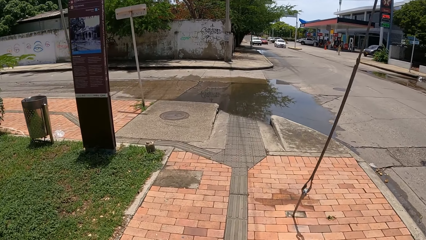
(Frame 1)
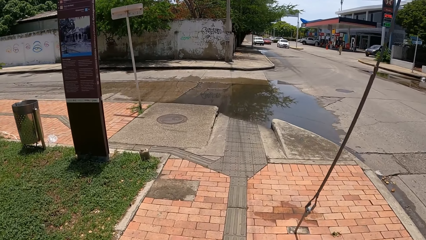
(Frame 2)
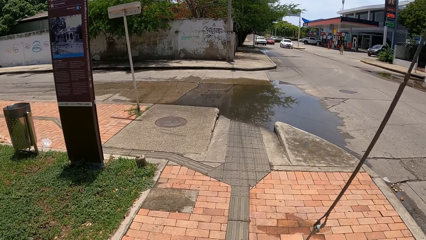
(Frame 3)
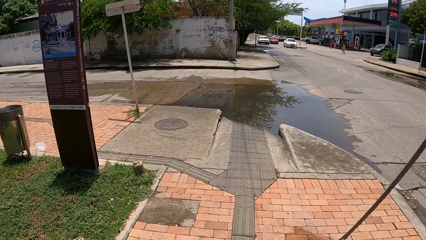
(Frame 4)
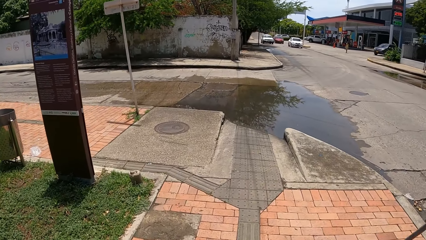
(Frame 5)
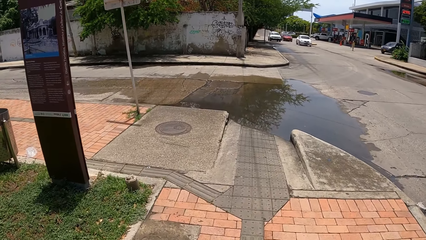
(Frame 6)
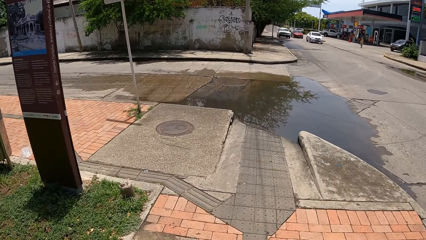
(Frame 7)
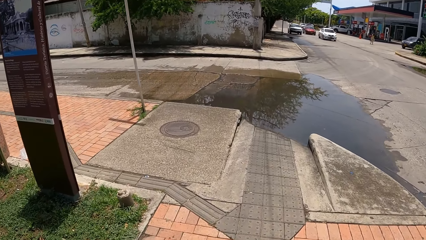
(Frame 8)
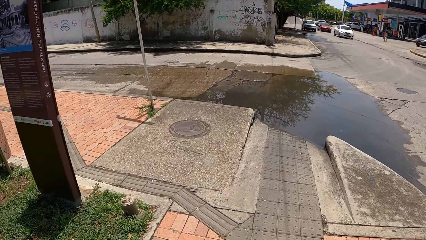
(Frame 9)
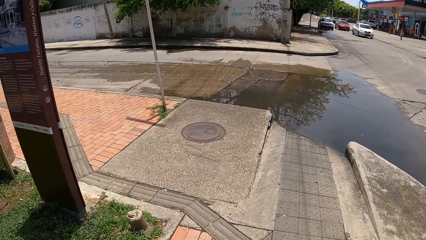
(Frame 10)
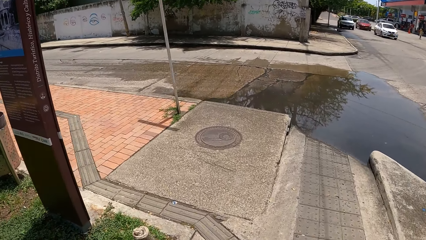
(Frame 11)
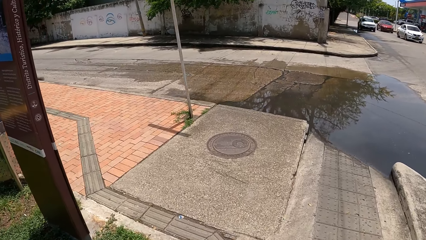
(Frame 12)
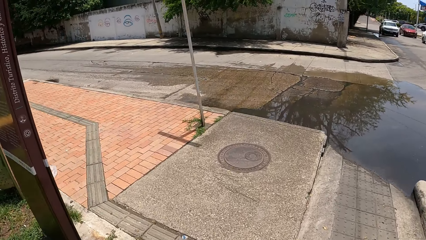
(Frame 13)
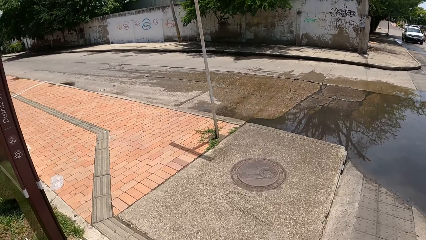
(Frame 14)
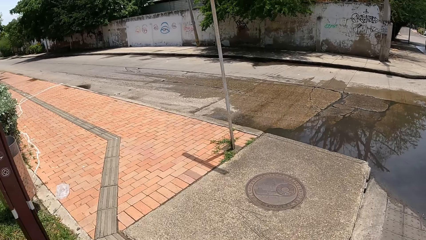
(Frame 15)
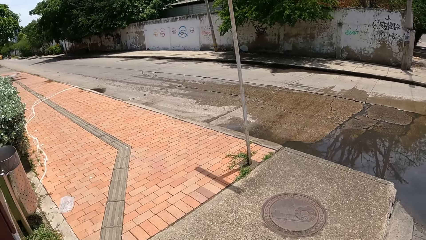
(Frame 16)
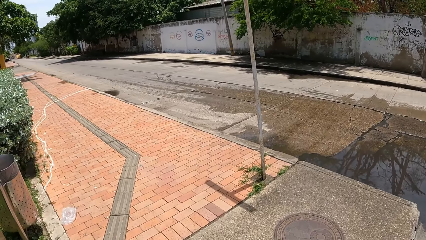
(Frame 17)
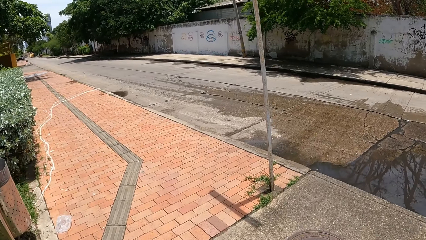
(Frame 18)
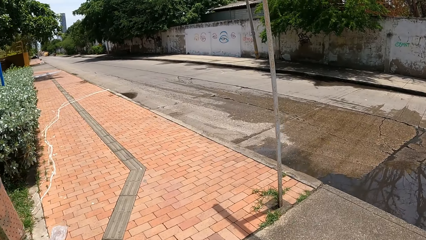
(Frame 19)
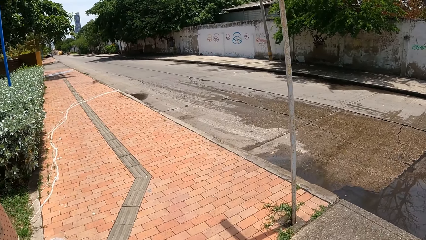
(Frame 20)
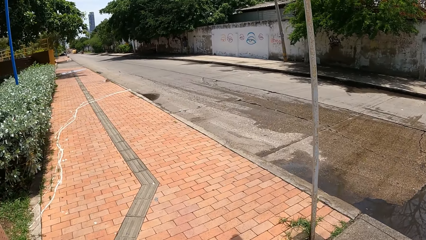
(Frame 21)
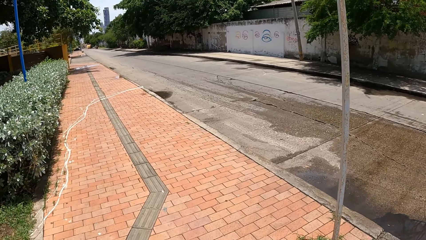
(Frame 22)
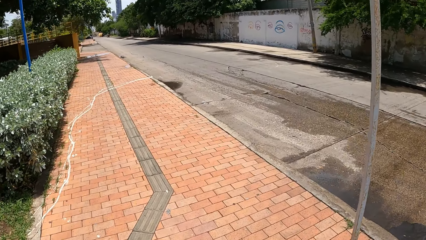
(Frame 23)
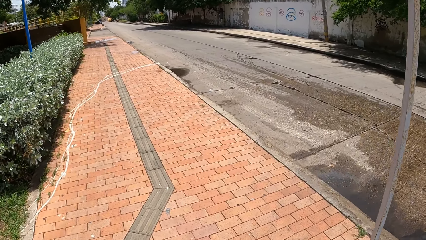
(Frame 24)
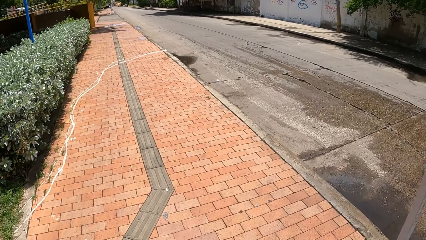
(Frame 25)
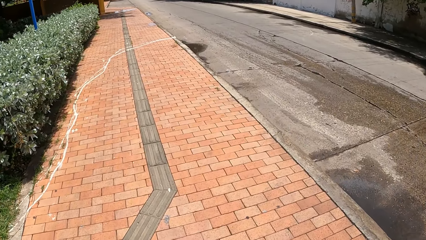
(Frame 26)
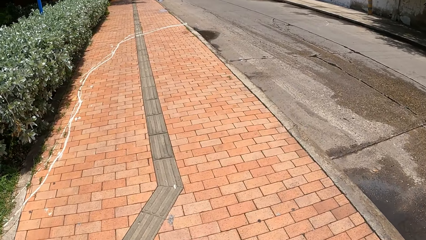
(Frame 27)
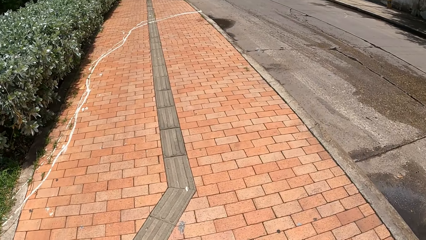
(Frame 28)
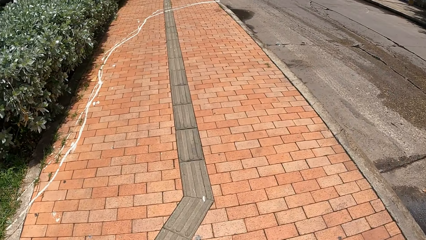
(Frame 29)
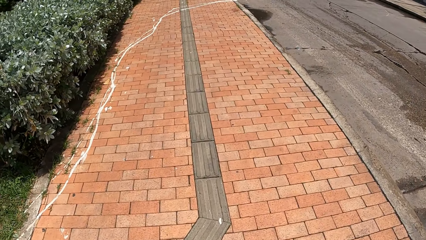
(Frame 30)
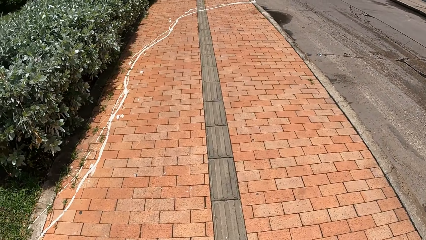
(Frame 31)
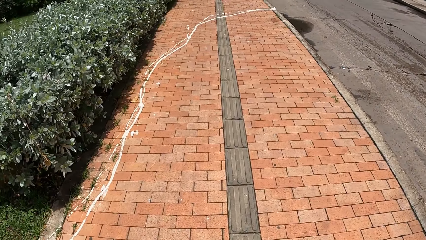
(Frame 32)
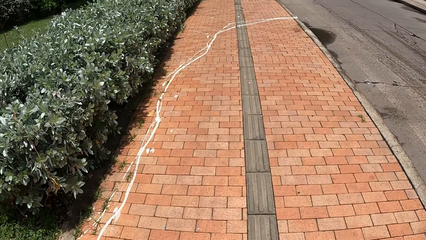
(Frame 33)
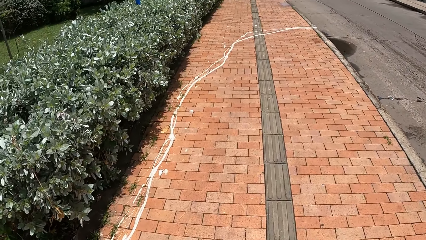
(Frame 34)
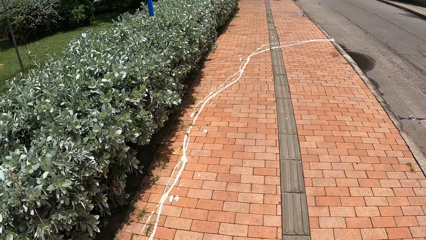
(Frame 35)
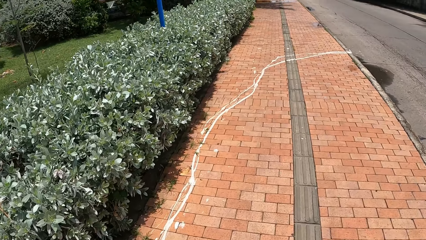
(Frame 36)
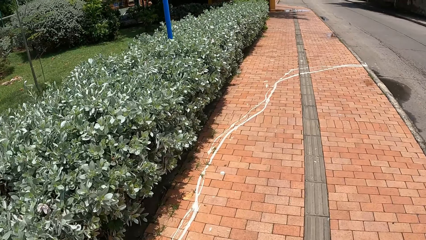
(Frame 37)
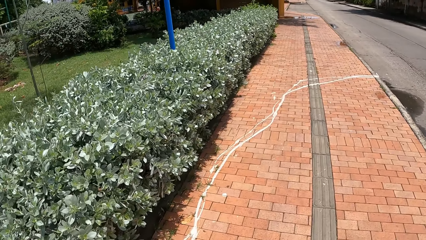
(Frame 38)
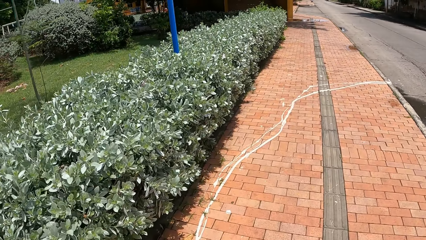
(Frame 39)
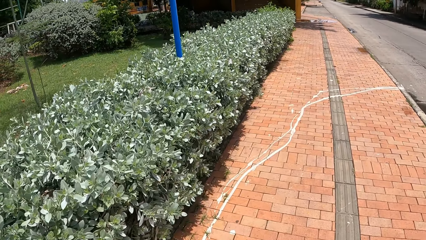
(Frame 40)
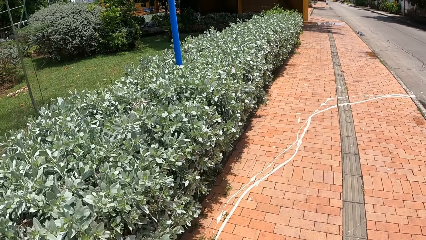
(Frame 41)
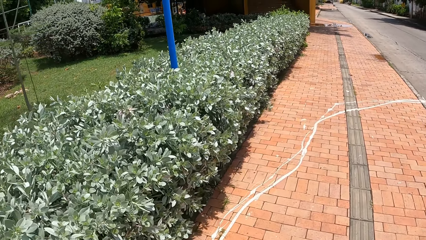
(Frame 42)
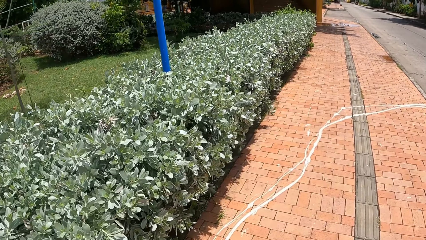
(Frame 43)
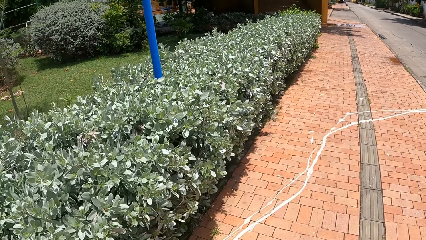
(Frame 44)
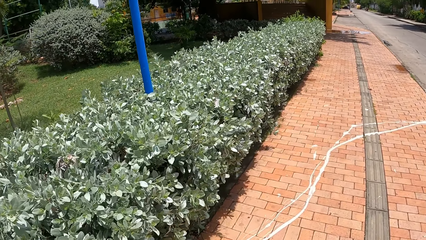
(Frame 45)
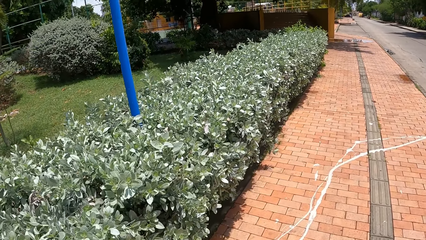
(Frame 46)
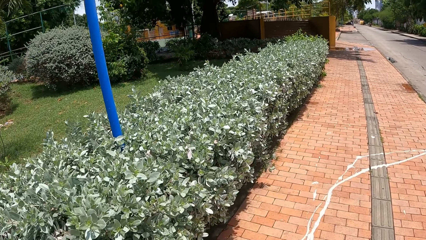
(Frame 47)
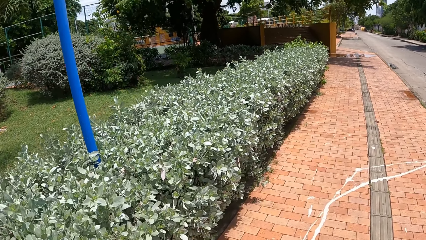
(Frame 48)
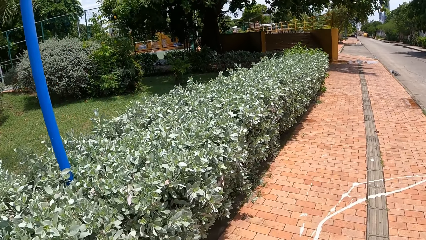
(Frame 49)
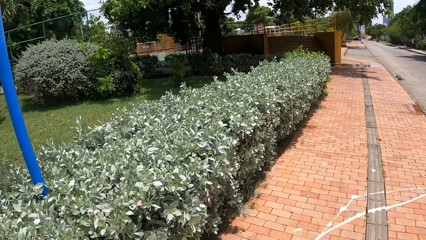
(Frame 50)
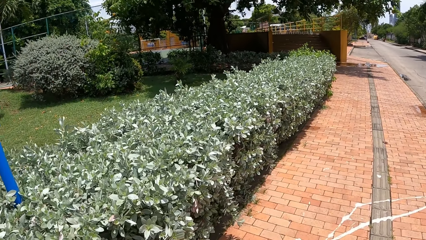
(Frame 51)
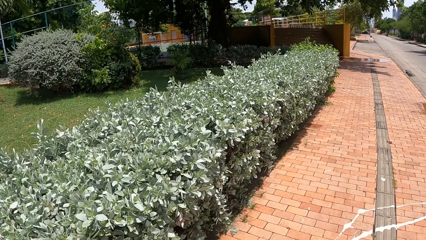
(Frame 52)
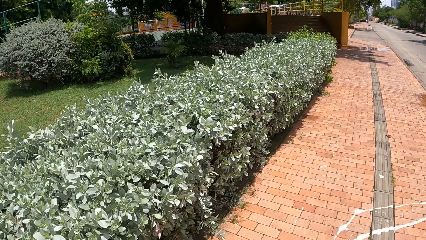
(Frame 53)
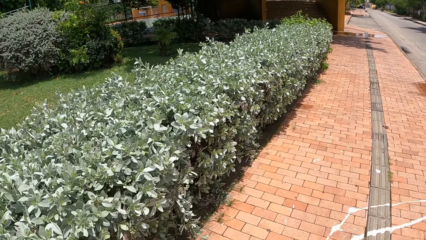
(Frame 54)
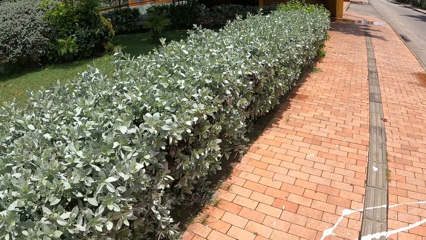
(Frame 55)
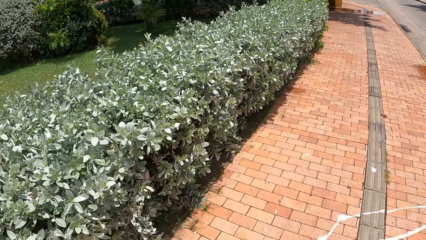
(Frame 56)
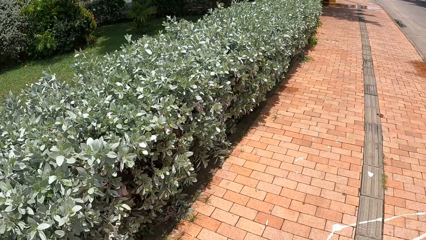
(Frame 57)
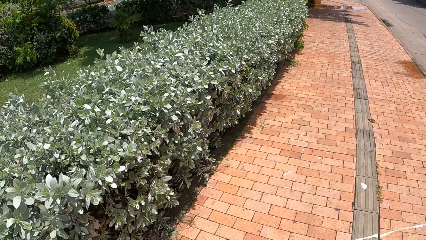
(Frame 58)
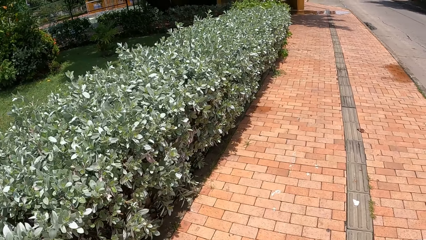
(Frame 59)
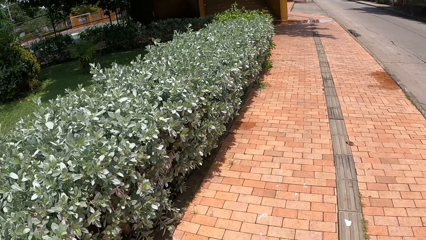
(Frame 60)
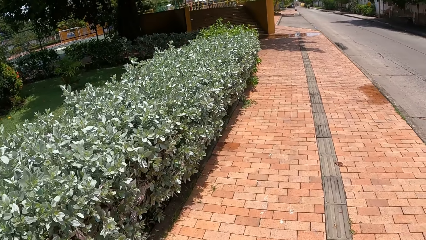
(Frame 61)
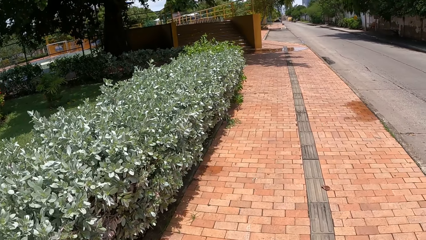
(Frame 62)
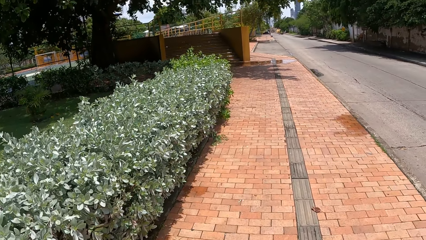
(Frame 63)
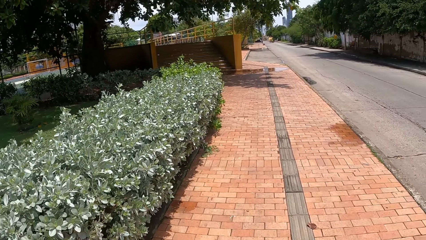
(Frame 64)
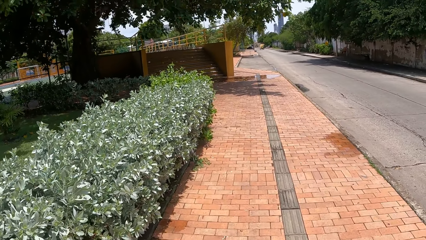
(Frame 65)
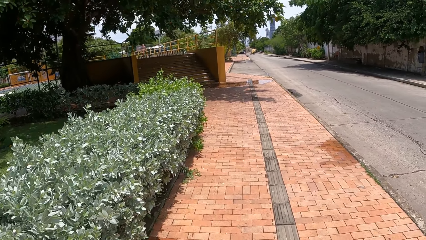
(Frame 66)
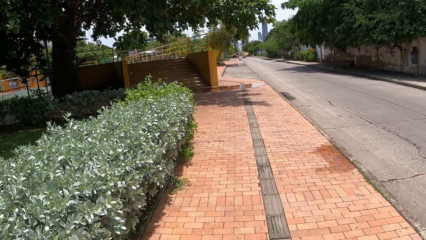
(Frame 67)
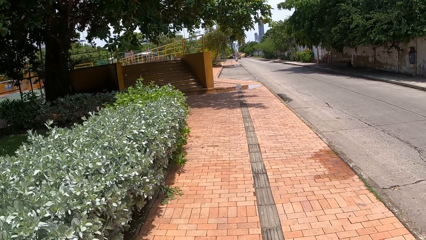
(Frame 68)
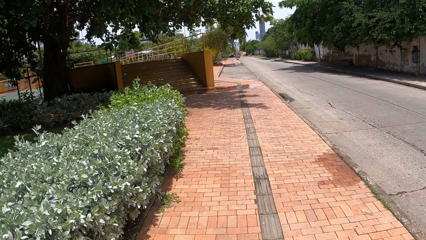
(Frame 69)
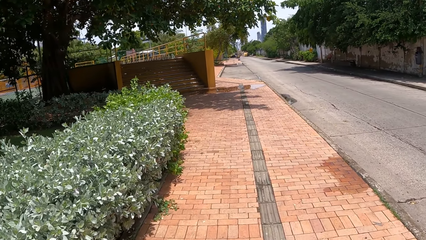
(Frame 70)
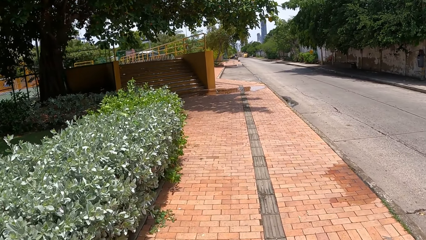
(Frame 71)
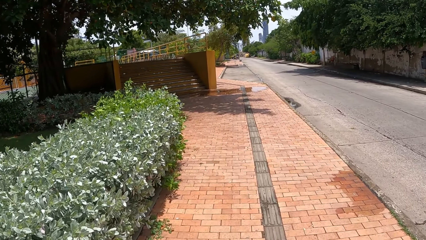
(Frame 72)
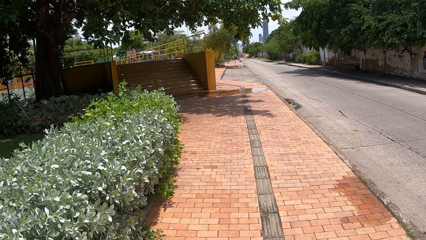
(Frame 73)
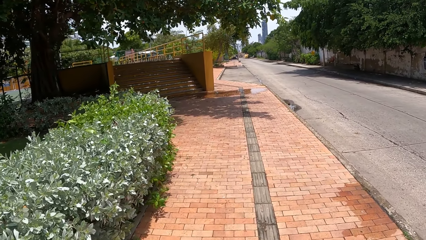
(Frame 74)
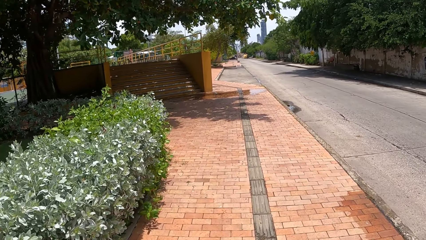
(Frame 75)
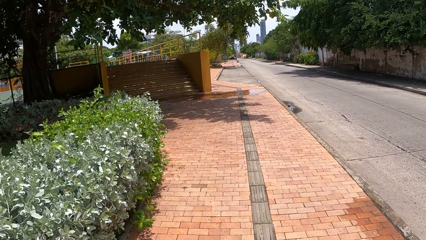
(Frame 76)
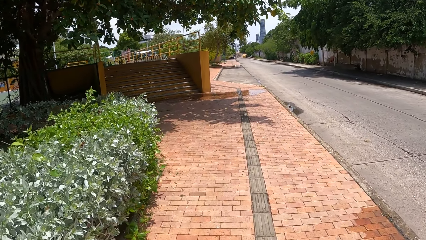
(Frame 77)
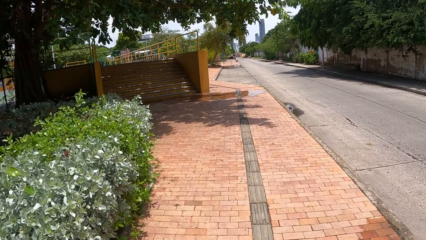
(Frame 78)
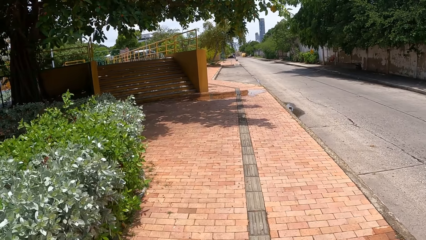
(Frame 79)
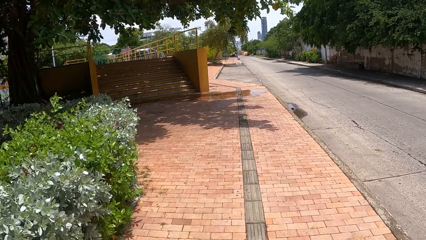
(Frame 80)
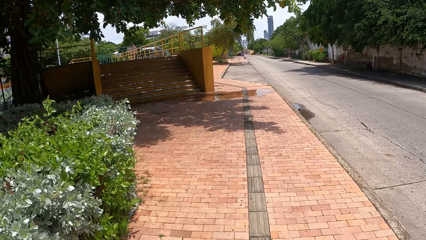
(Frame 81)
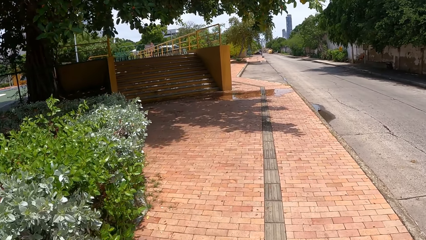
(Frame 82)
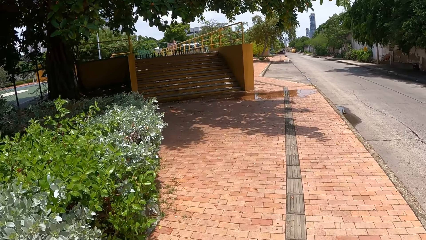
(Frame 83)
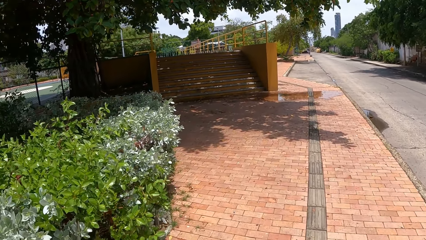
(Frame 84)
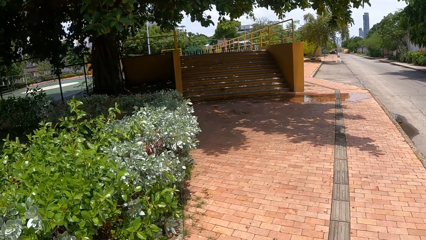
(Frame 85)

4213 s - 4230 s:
The camera wearer turns on the pathway. They walk around.
